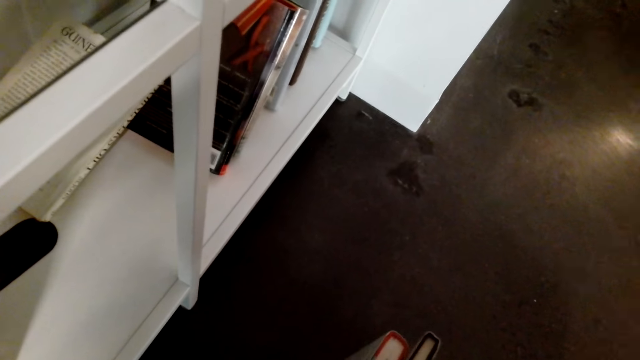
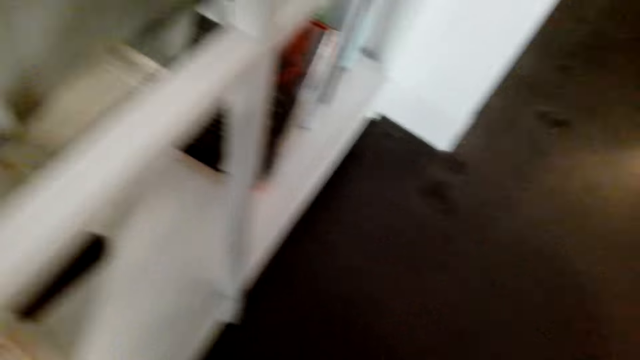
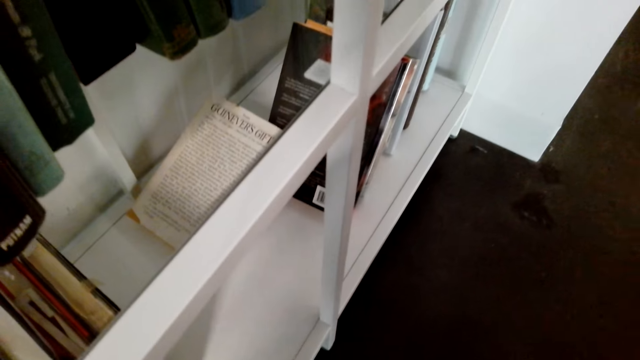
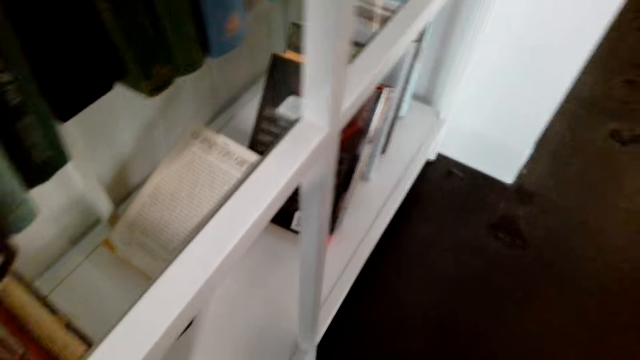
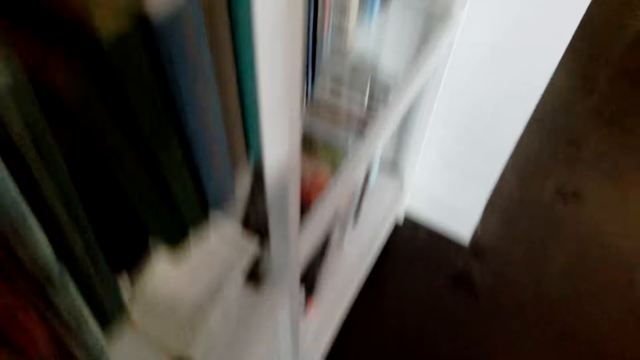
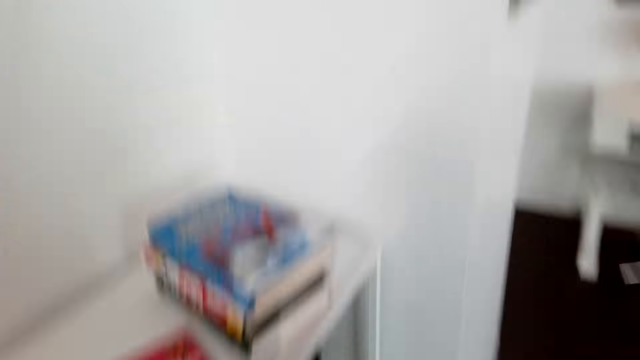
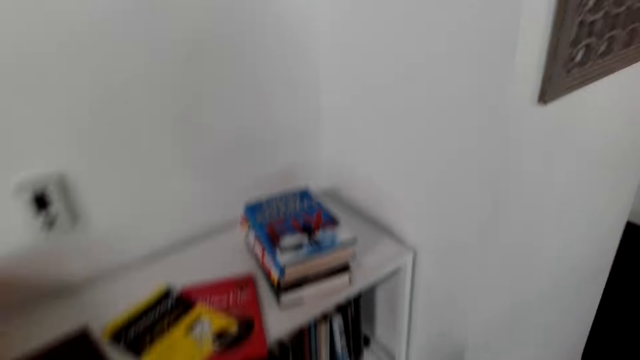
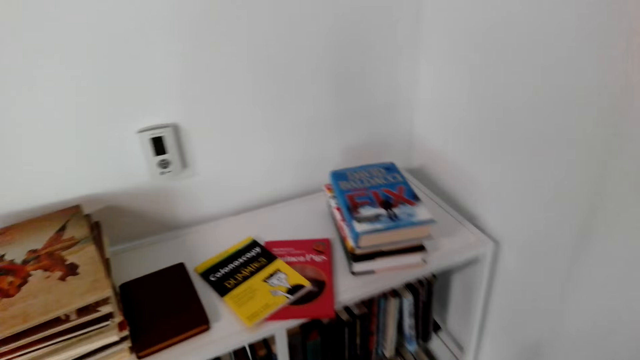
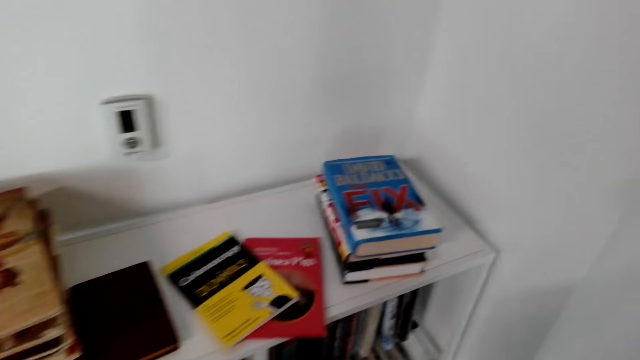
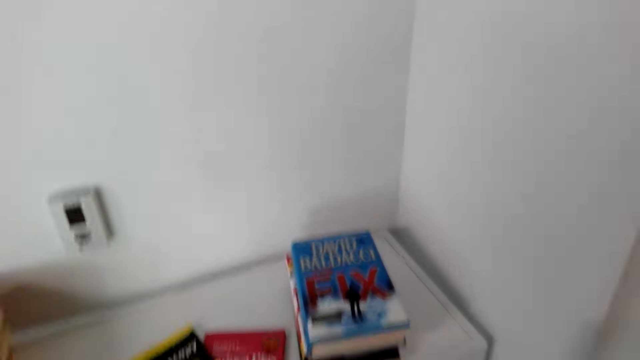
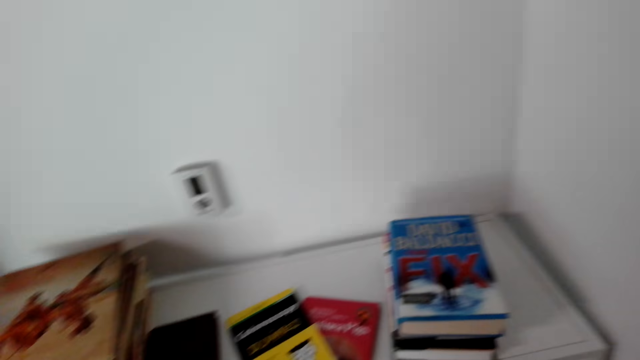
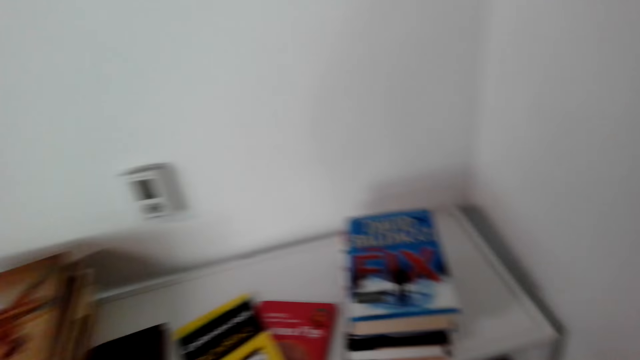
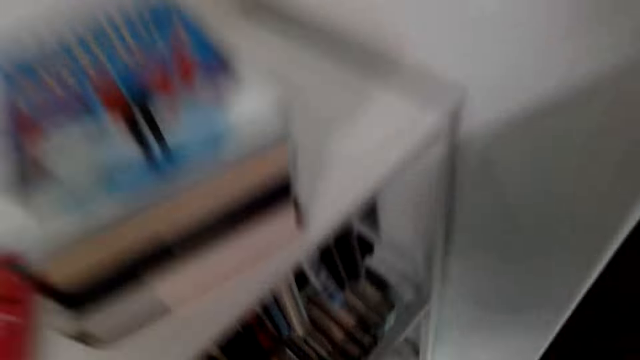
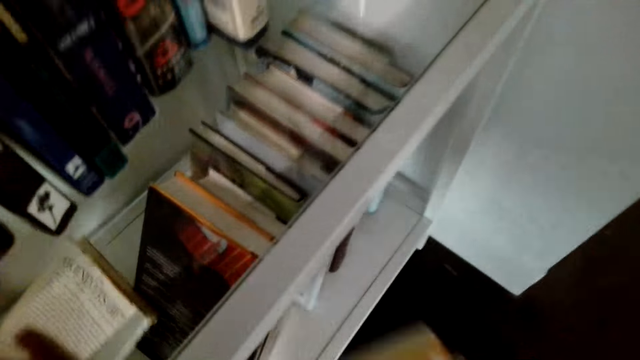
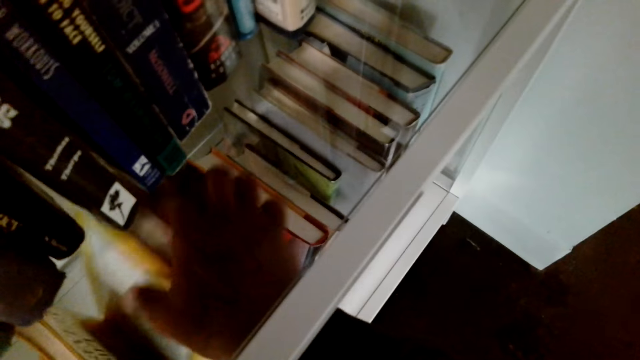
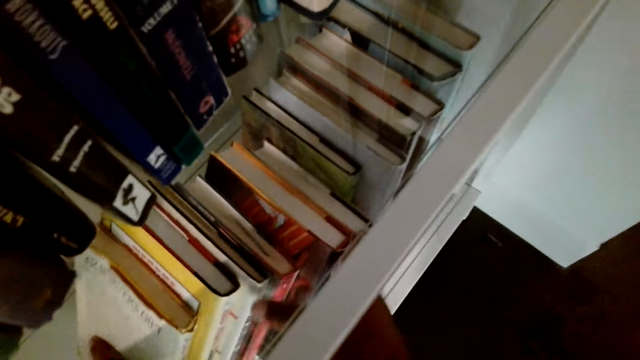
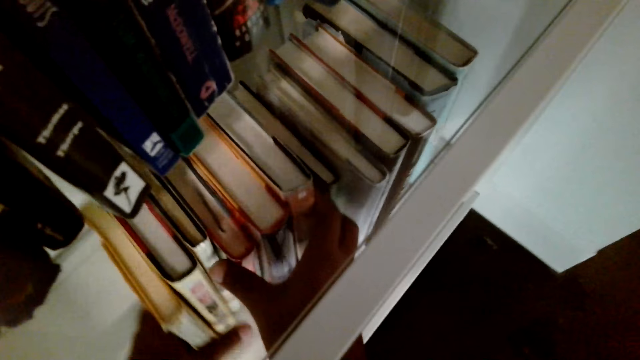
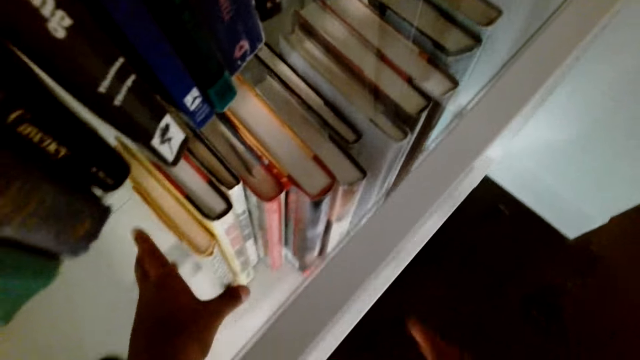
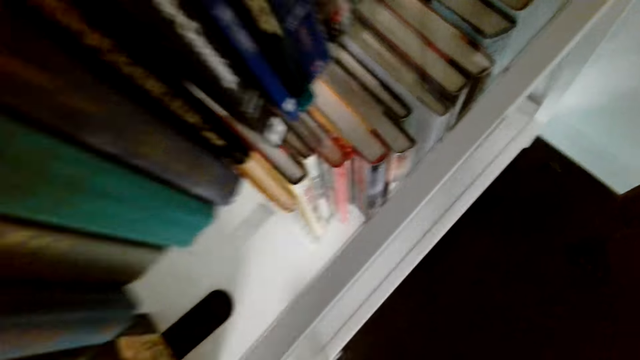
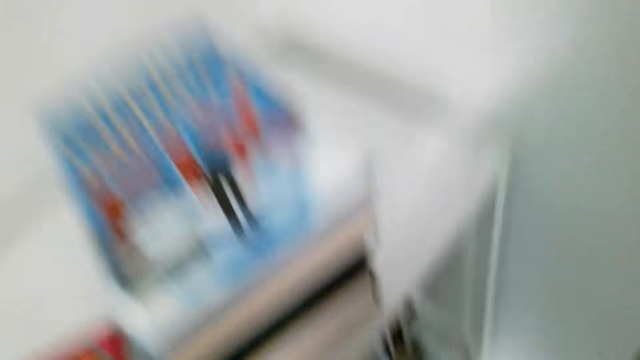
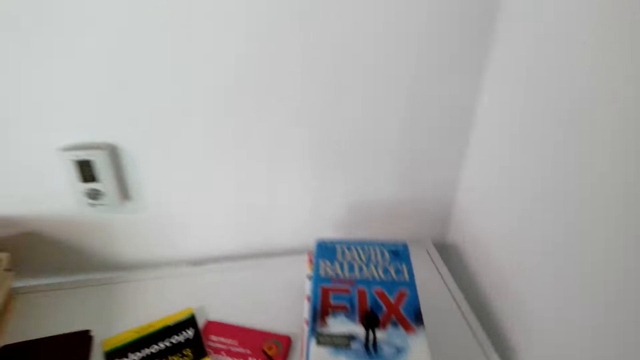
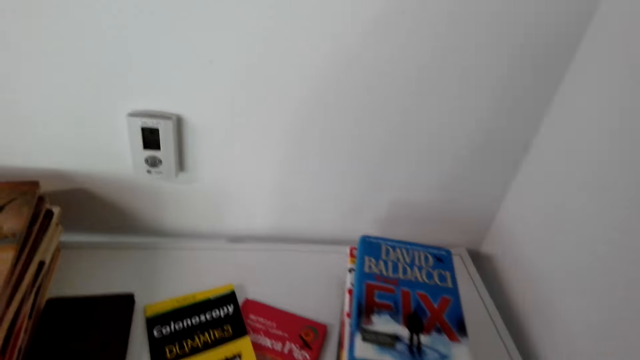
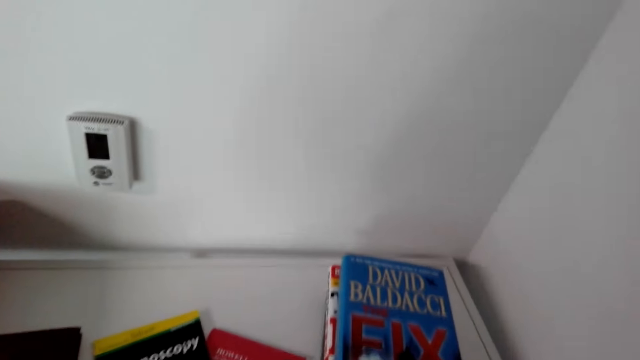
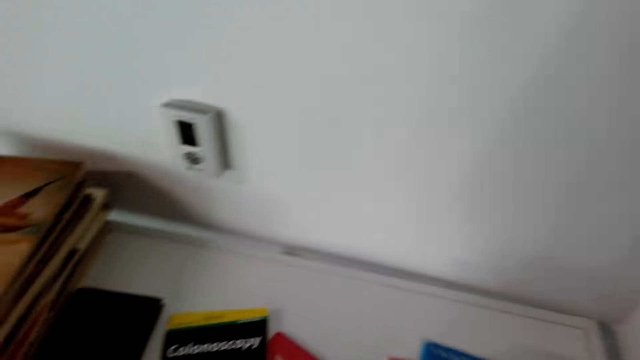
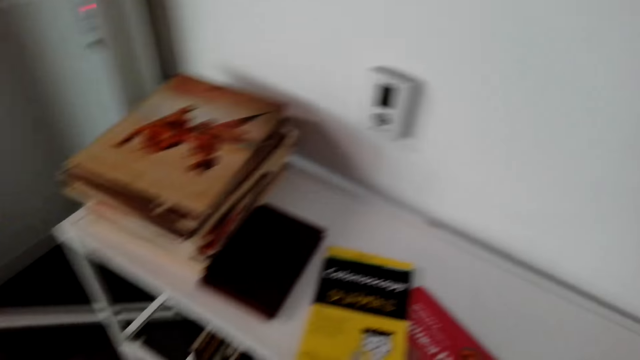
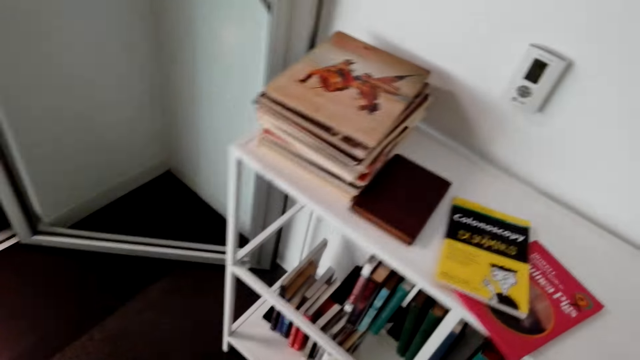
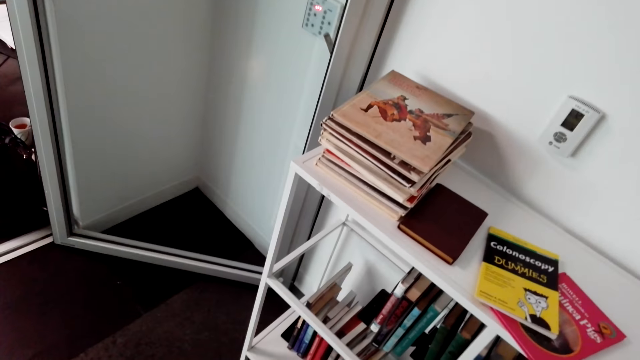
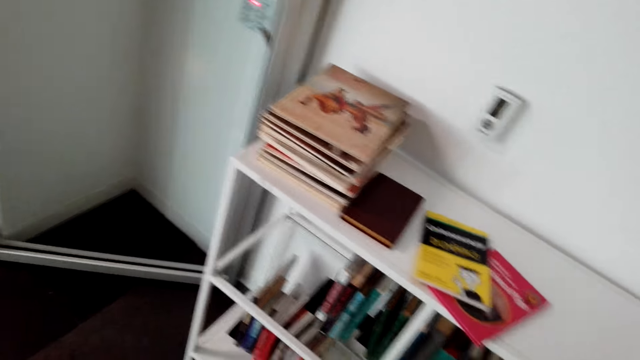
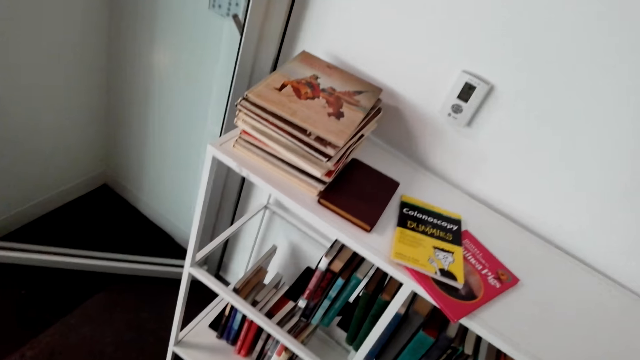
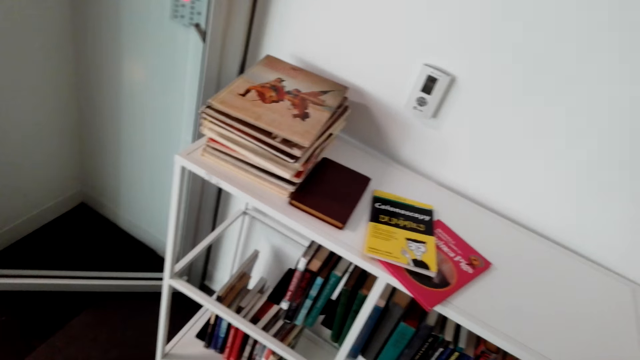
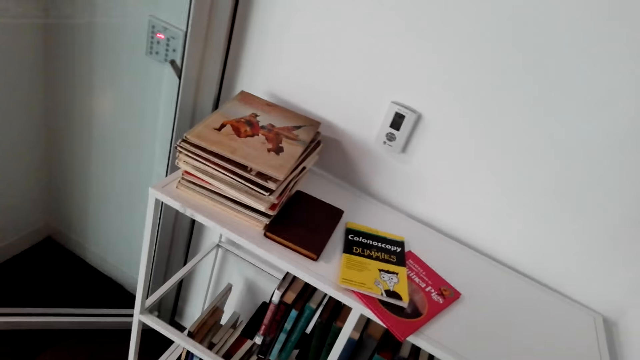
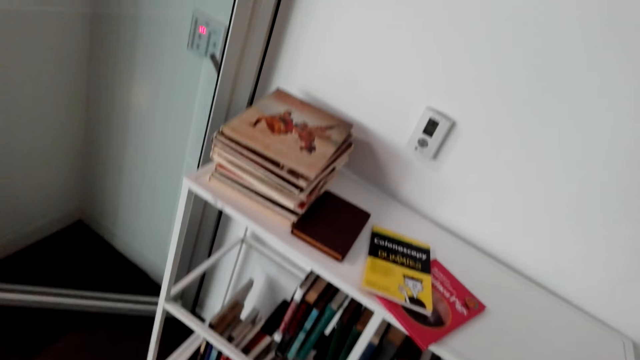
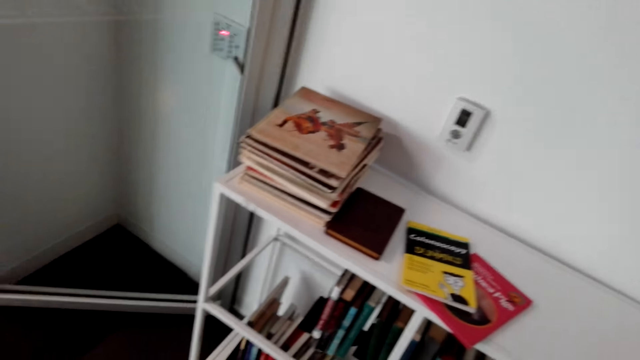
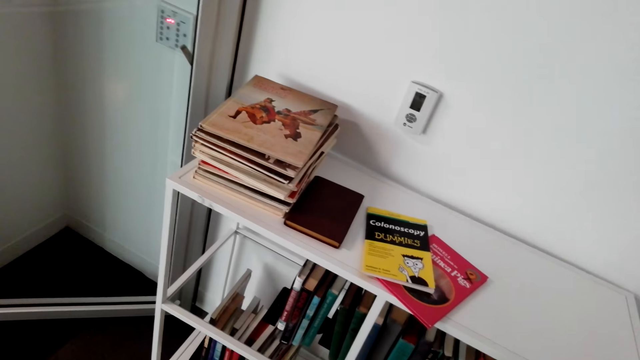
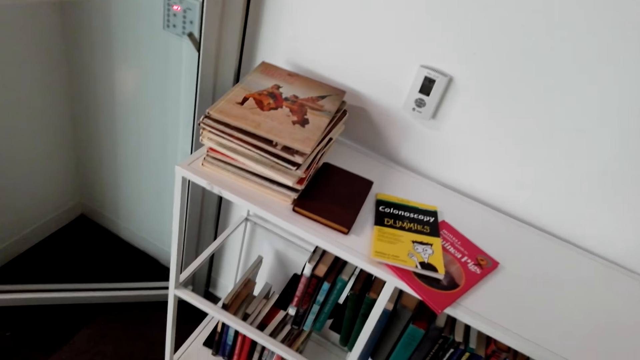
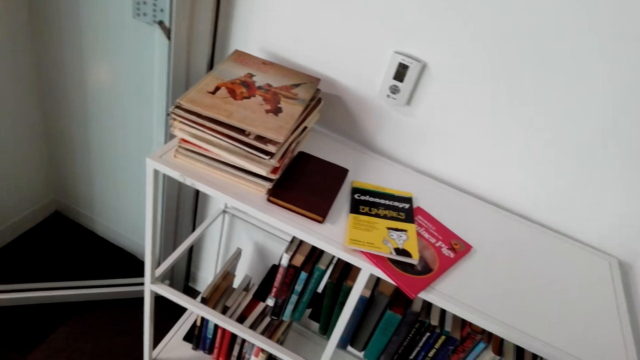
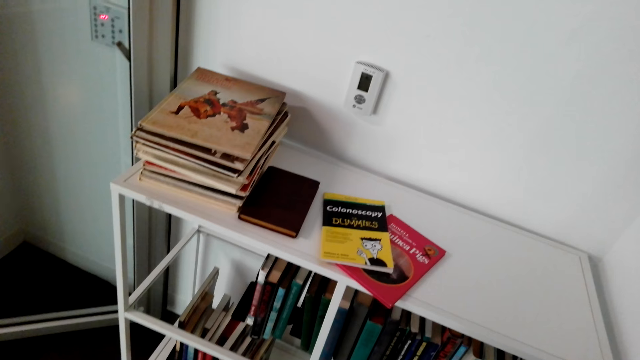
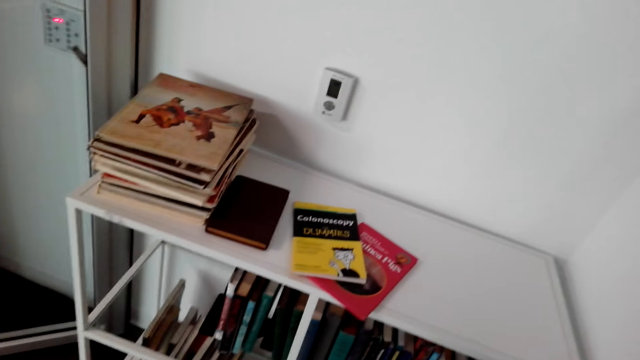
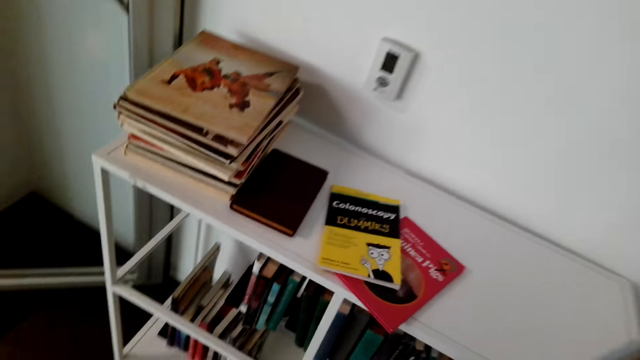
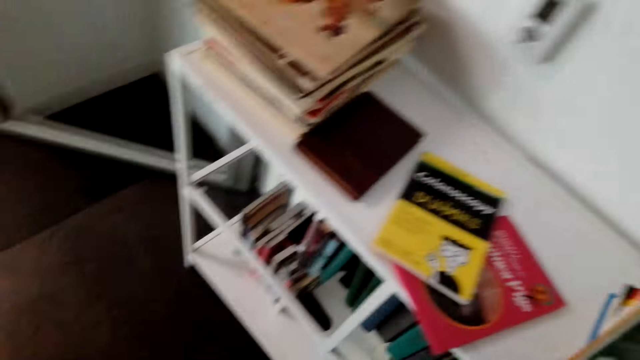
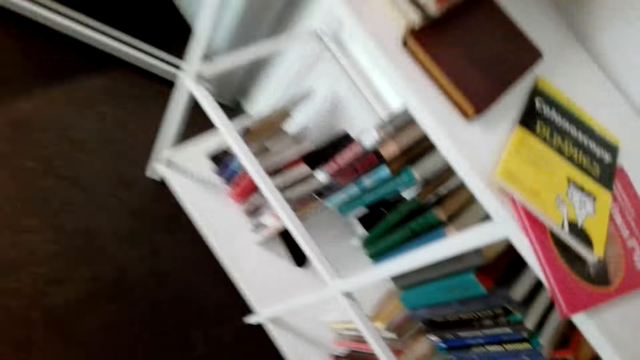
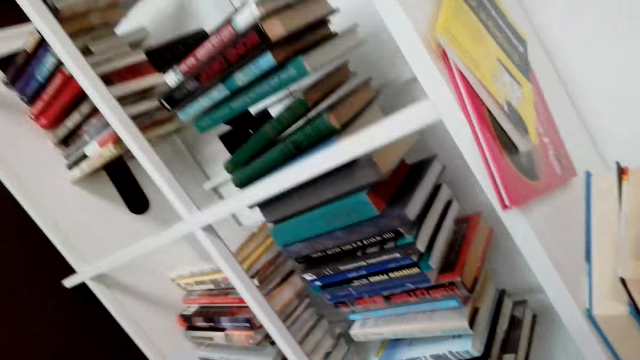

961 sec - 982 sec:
The camera wearer holds the books. They arrange the books in the cabinet. They take books from the shelf. They look around.
